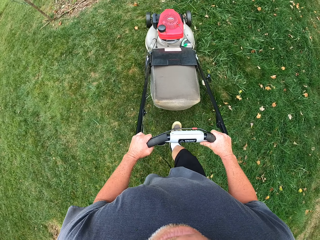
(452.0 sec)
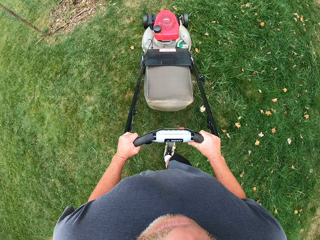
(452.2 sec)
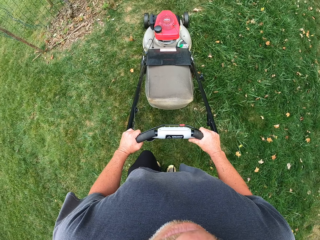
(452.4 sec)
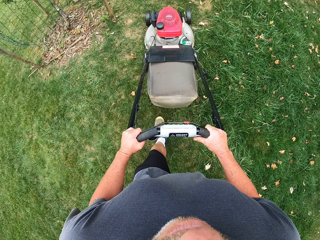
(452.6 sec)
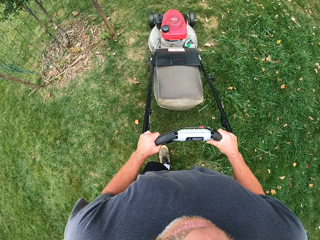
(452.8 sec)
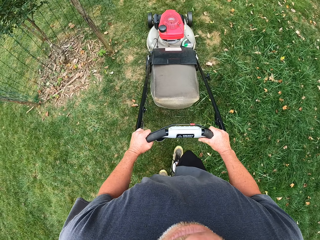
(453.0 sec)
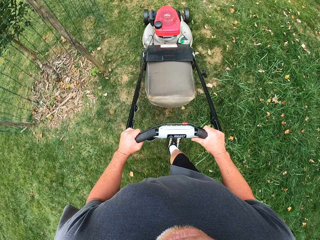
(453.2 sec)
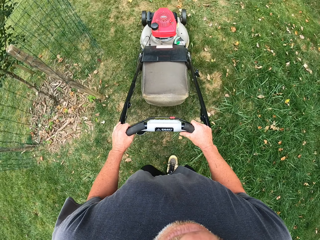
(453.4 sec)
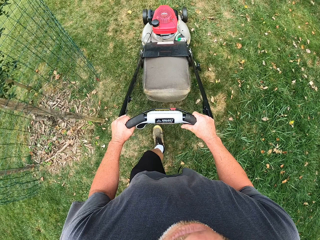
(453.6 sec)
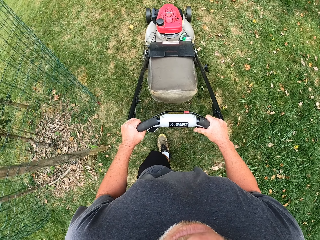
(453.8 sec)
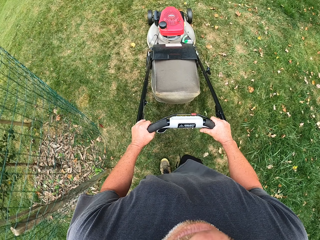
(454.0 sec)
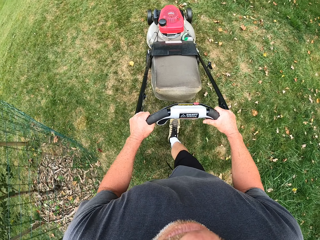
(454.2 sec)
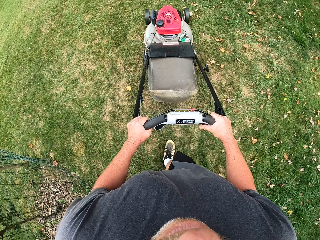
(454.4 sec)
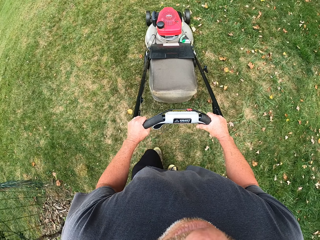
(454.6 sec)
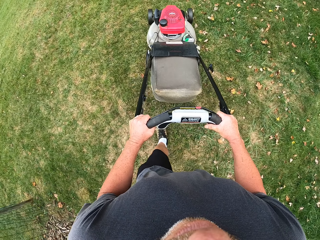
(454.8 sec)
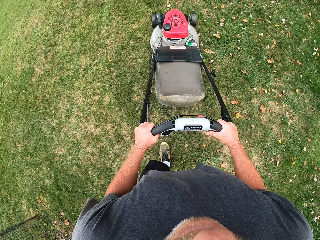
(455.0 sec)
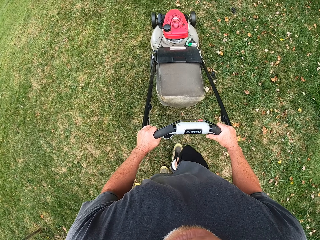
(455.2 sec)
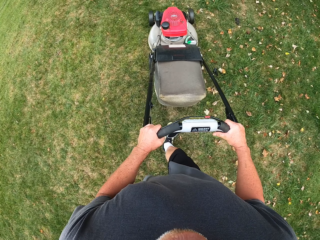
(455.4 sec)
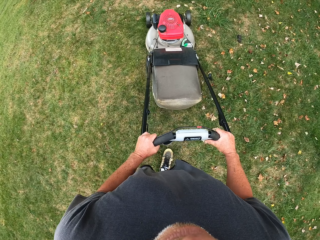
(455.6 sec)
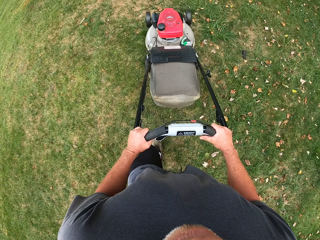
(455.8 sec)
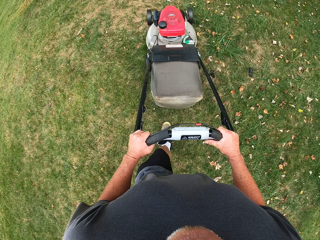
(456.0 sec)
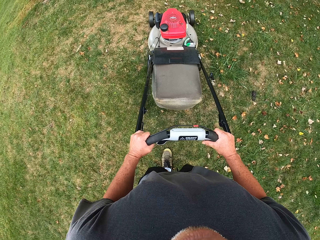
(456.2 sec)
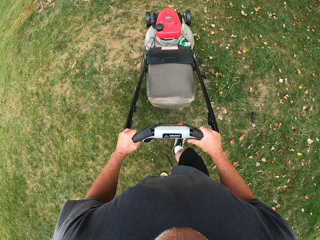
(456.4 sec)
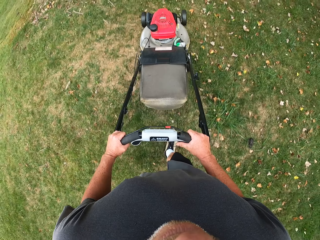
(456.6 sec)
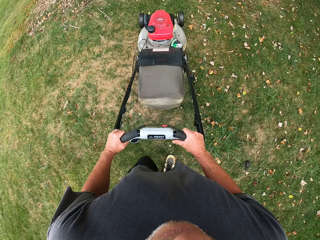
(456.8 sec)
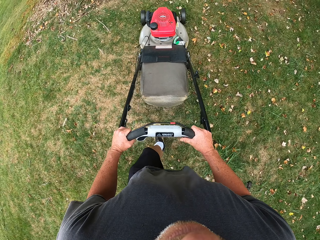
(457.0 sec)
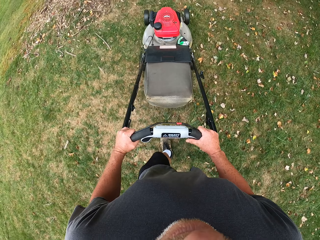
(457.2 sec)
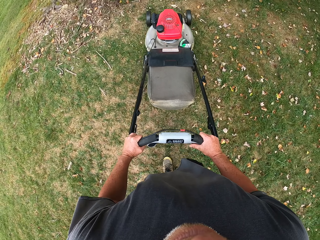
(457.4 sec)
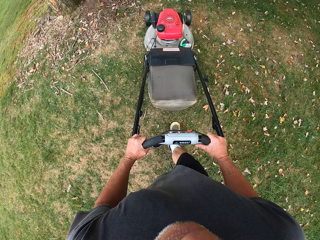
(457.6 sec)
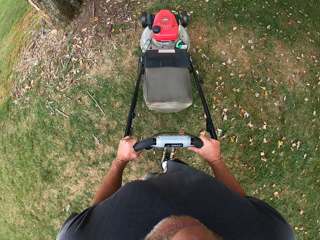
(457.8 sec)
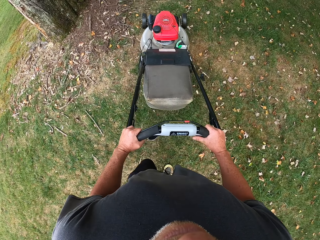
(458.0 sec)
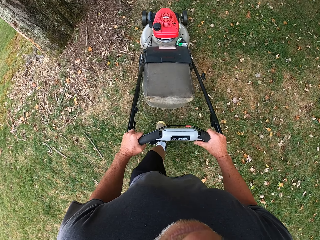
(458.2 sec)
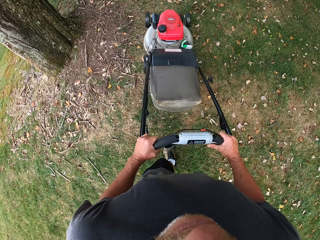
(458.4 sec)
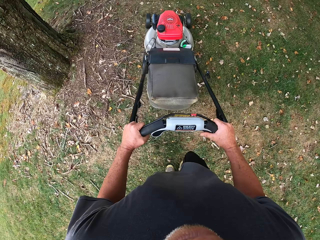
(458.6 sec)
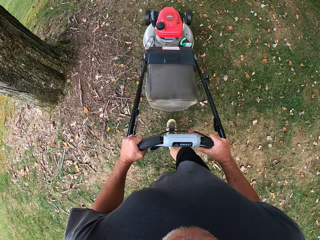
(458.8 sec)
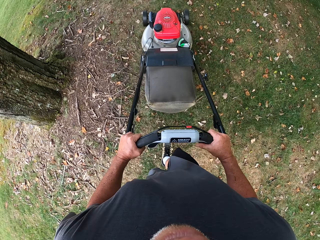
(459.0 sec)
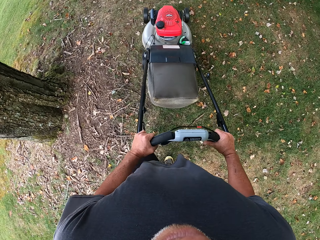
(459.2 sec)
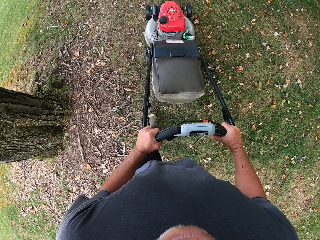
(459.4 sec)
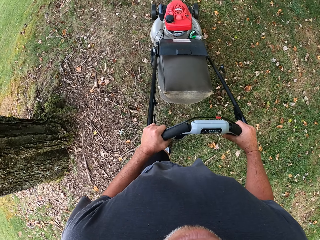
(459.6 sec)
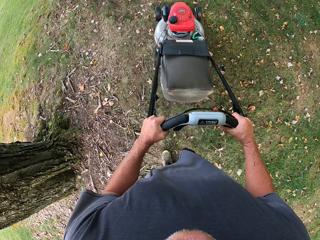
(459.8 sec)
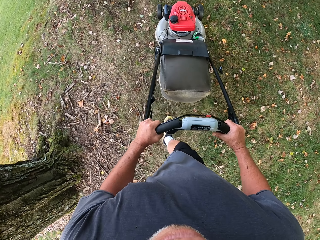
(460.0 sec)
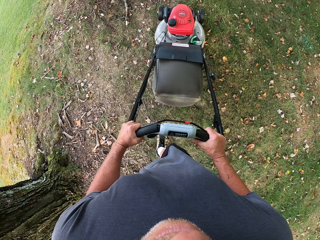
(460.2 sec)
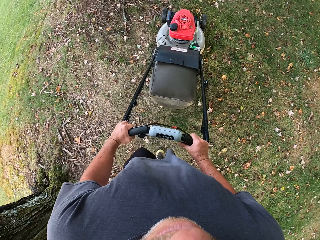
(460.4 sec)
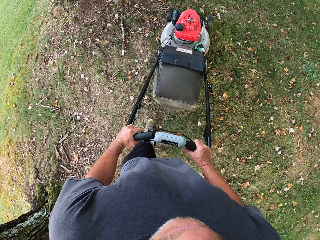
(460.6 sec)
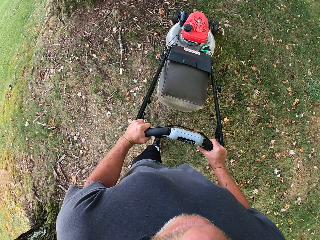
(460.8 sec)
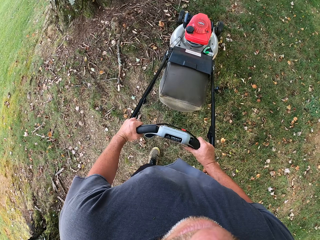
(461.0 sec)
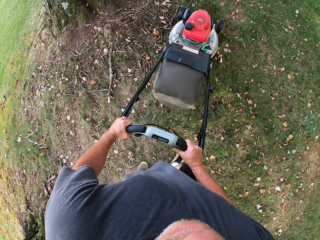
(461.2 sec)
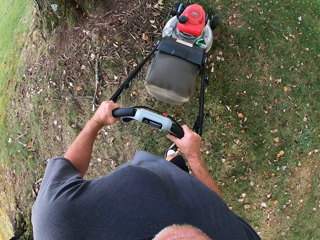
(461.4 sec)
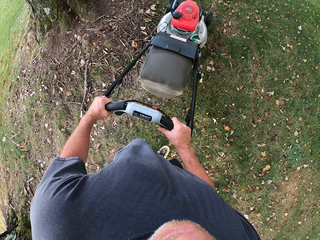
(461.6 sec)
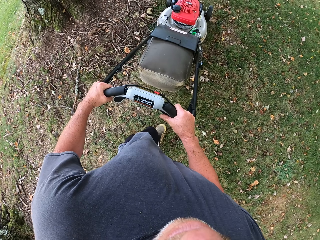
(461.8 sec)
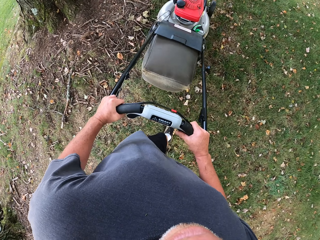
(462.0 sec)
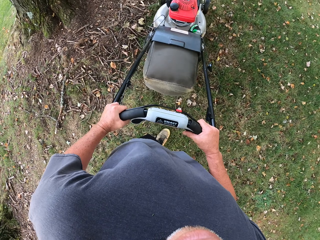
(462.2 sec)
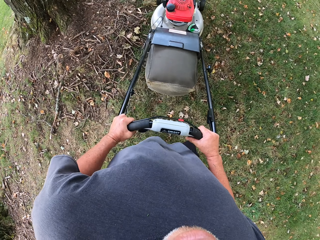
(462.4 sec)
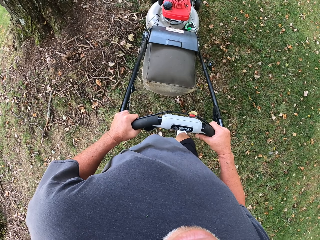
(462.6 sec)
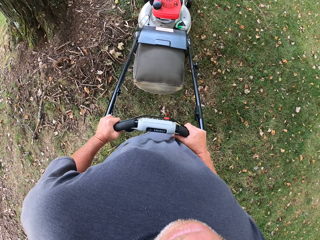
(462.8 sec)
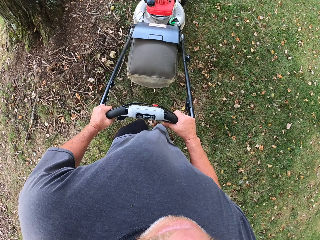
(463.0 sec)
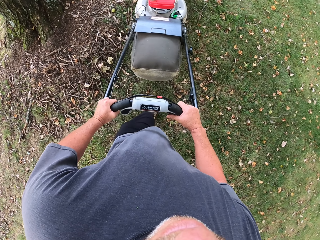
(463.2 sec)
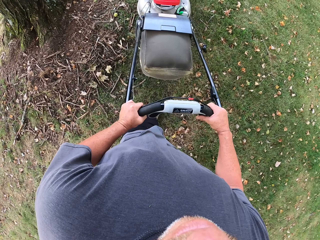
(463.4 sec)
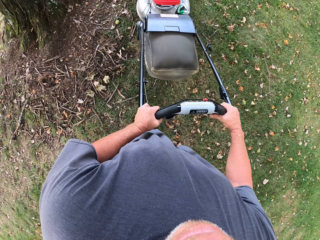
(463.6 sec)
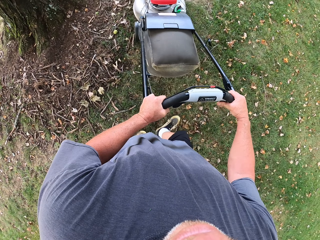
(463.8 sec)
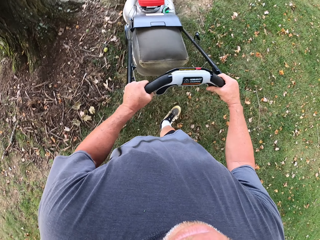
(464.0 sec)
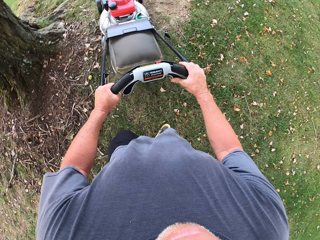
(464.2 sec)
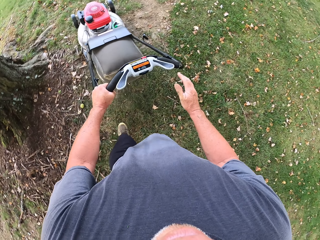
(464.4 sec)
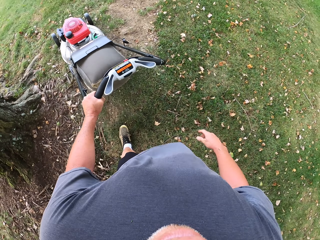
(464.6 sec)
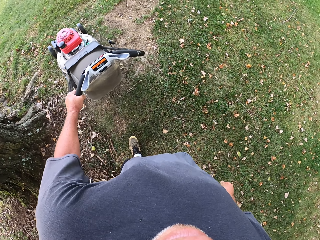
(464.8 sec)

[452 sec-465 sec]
The camera wearer walks around a garden. They cut grass with a lawn mower. They adjust the lawn mower on the ground. They cut grass with the lawn mower.

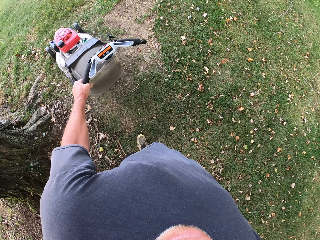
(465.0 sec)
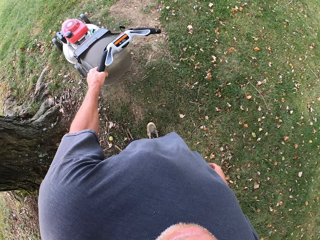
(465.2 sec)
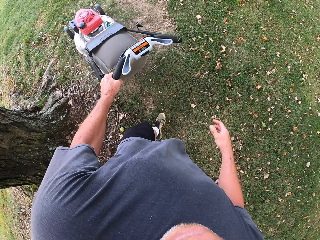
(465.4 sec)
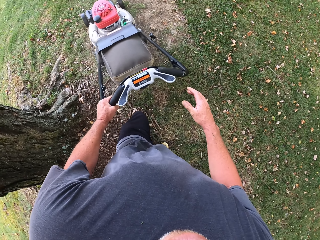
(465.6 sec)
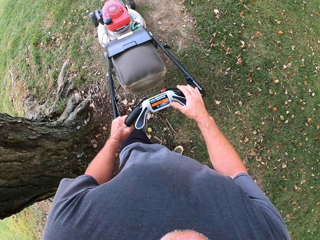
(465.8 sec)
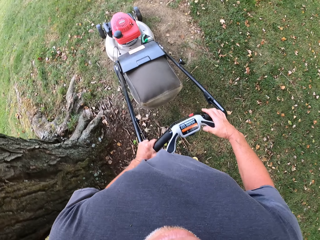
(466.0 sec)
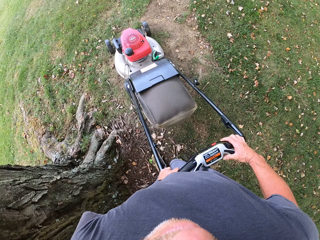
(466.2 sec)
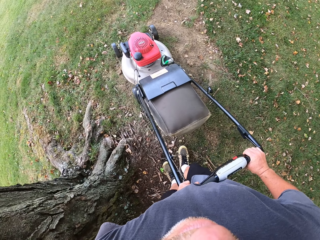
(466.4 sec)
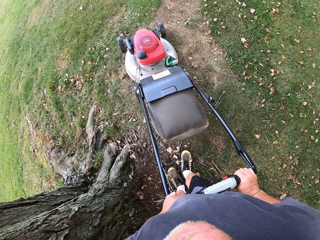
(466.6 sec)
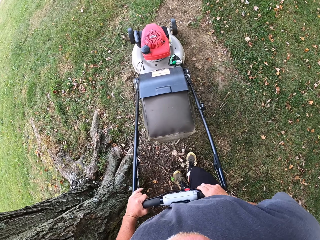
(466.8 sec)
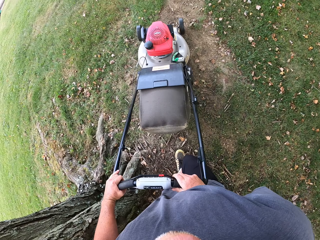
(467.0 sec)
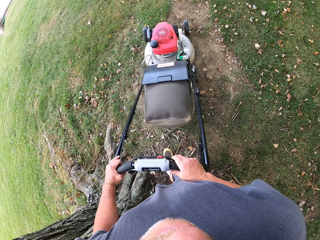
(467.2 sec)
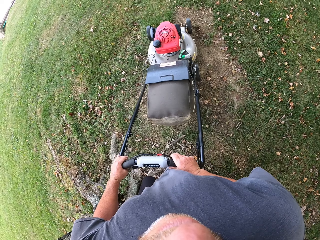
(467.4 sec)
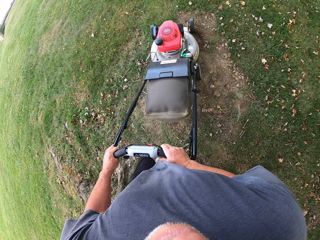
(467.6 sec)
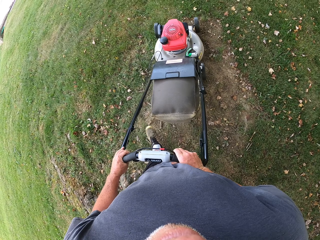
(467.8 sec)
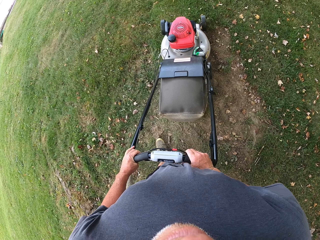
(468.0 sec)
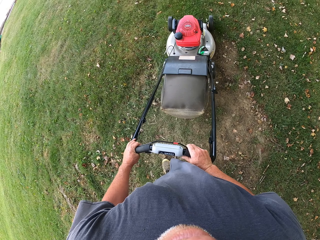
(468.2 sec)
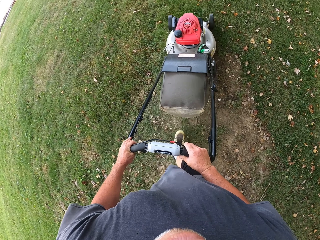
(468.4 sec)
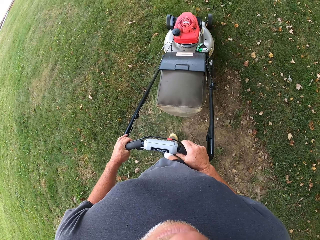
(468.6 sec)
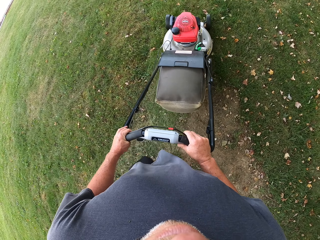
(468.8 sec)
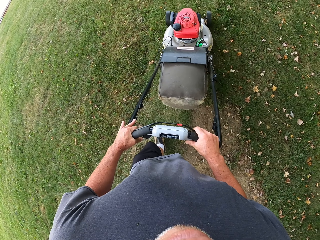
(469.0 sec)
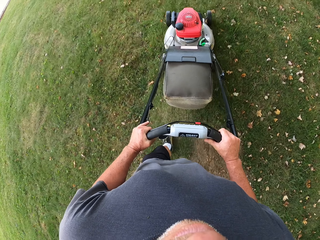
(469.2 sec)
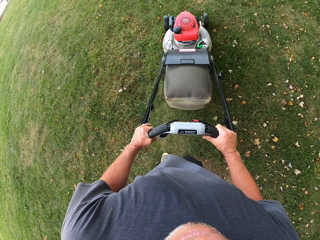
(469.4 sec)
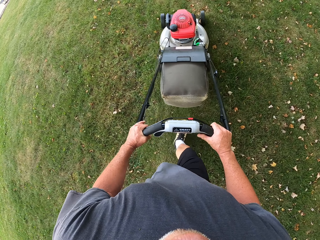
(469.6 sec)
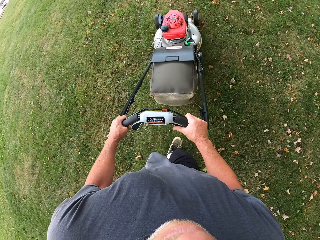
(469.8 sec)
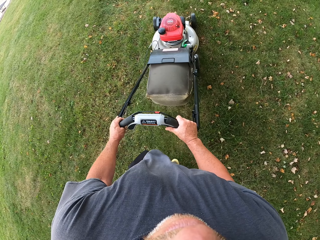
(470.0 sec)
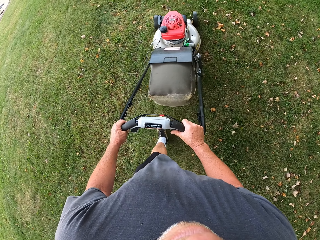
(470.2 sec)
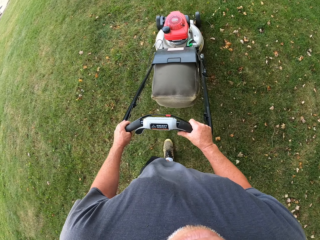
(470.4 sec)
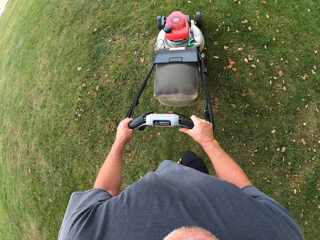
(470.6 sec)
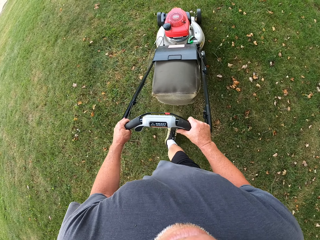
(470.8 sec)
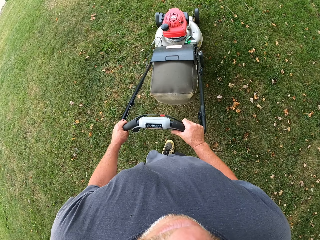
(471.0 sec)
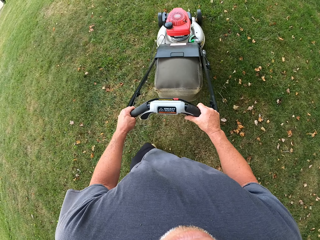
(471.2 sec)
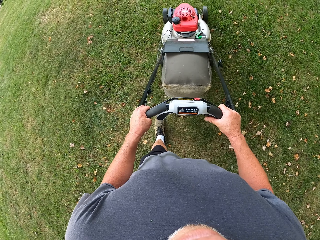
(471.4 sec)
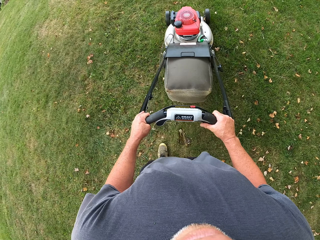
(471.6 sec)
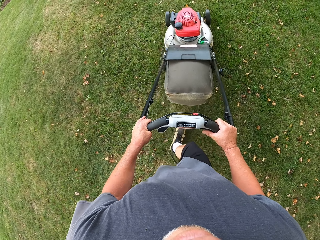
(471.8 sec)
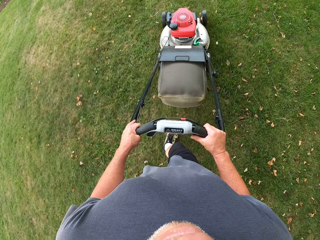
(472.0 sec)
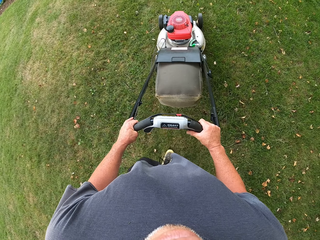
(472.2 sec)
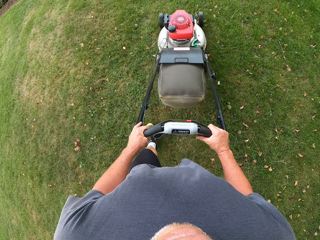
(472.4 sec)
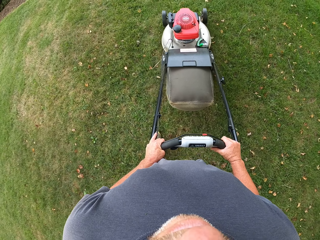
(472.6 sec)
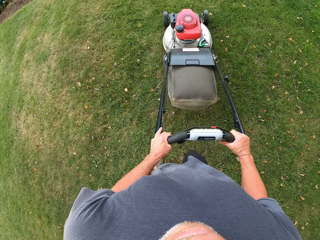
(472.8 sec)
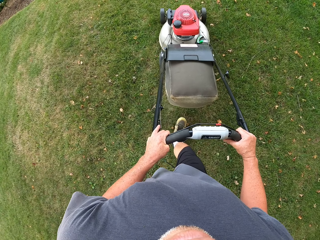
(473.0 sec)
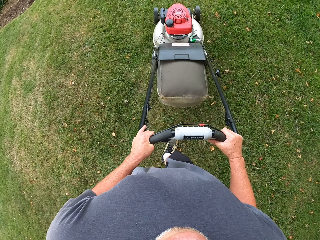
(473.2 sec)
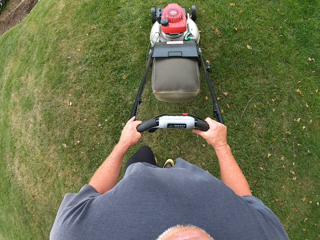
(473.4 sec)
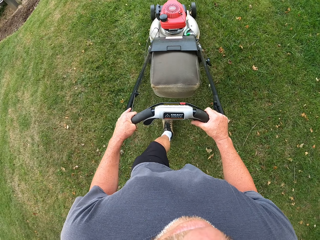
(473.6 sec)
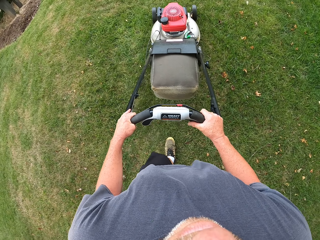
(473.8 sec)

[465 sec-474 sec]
The camera wearer adjusts a lawn mower on the ground. They cut grass with the lawn mower.
